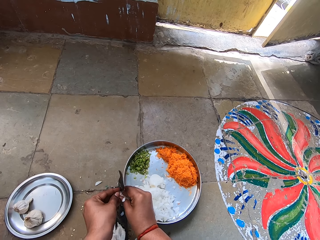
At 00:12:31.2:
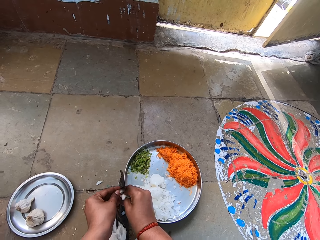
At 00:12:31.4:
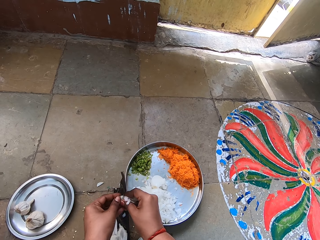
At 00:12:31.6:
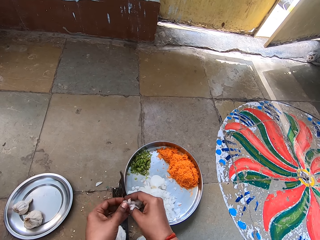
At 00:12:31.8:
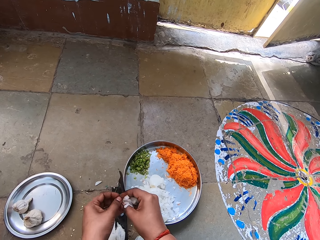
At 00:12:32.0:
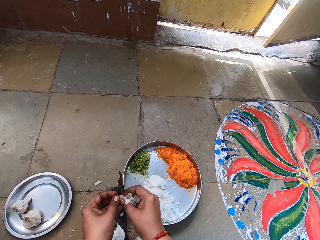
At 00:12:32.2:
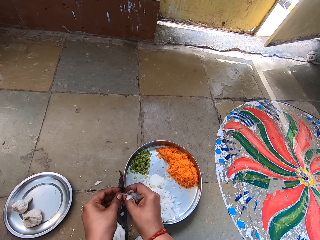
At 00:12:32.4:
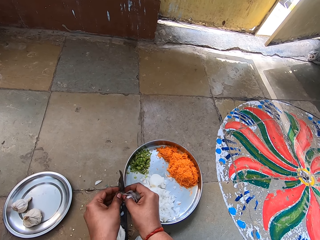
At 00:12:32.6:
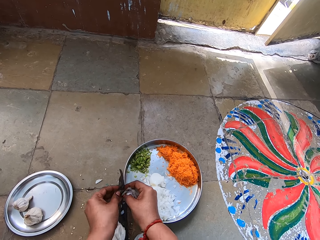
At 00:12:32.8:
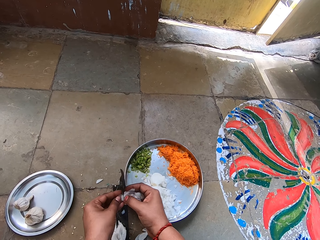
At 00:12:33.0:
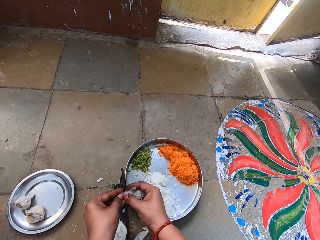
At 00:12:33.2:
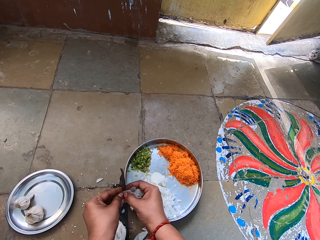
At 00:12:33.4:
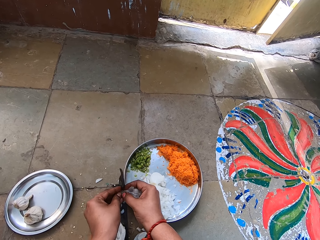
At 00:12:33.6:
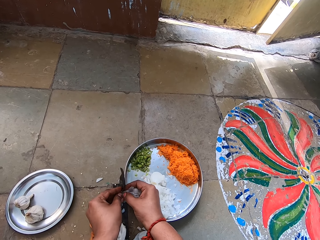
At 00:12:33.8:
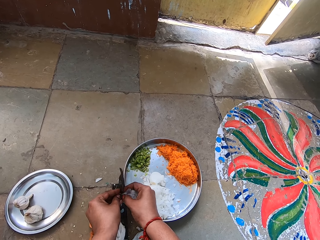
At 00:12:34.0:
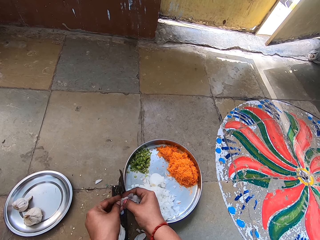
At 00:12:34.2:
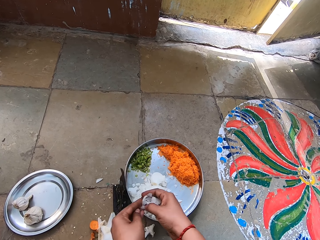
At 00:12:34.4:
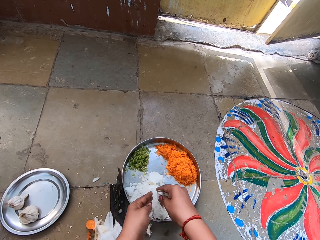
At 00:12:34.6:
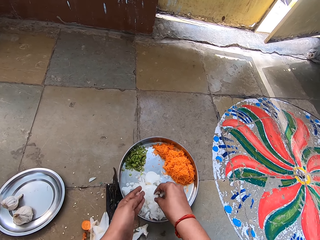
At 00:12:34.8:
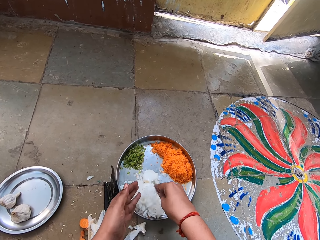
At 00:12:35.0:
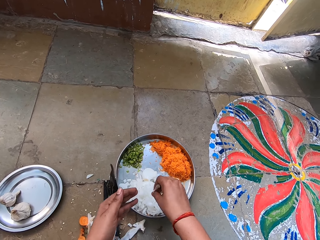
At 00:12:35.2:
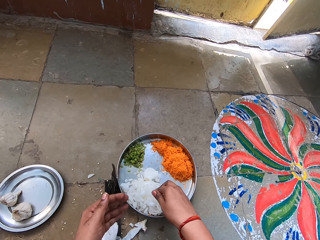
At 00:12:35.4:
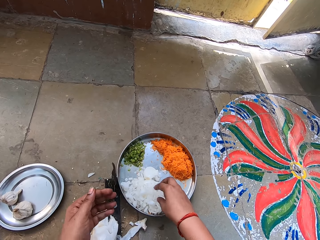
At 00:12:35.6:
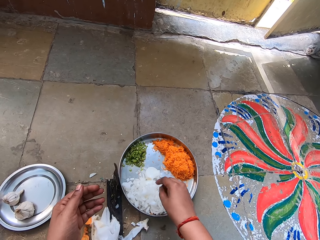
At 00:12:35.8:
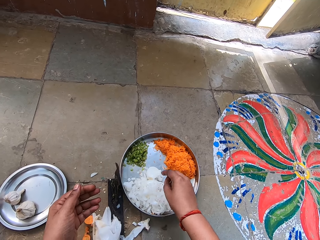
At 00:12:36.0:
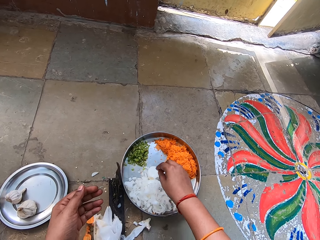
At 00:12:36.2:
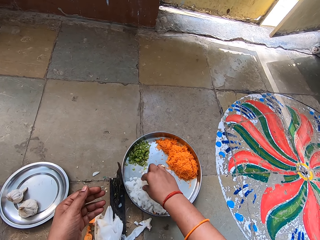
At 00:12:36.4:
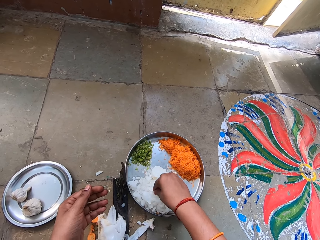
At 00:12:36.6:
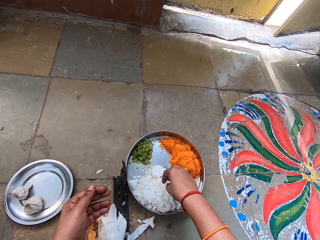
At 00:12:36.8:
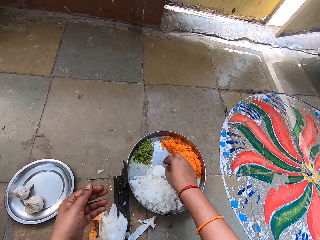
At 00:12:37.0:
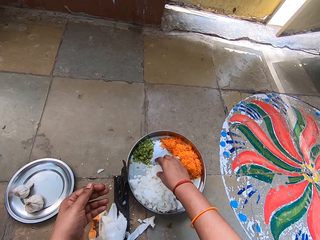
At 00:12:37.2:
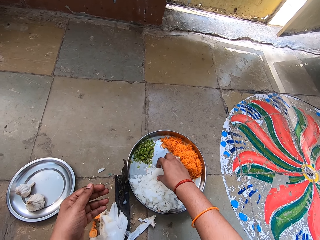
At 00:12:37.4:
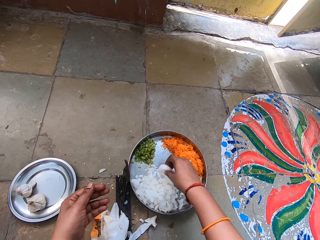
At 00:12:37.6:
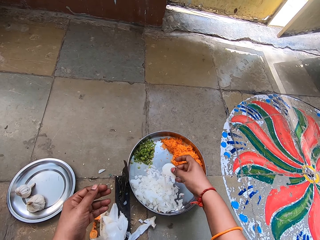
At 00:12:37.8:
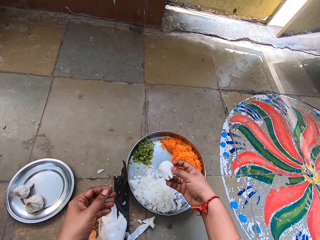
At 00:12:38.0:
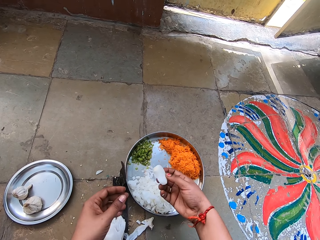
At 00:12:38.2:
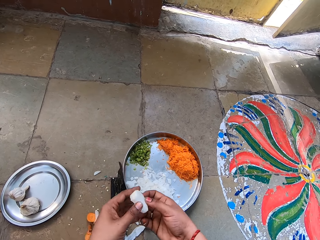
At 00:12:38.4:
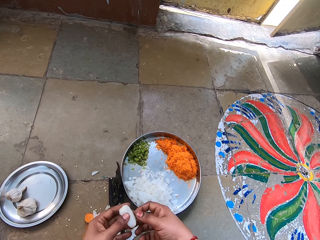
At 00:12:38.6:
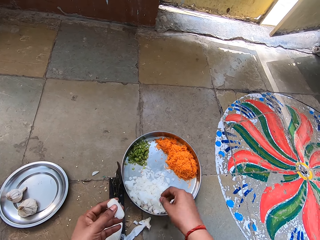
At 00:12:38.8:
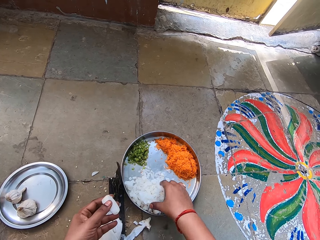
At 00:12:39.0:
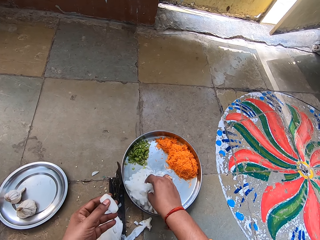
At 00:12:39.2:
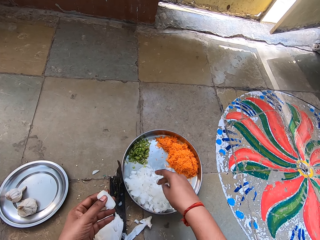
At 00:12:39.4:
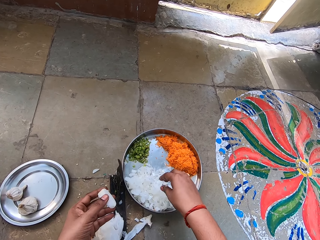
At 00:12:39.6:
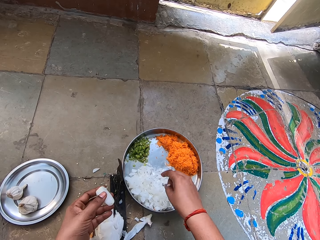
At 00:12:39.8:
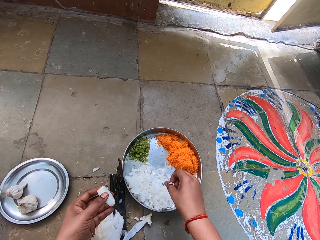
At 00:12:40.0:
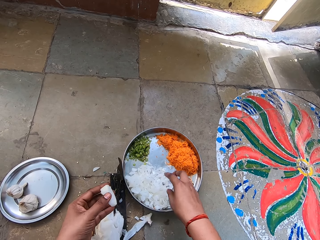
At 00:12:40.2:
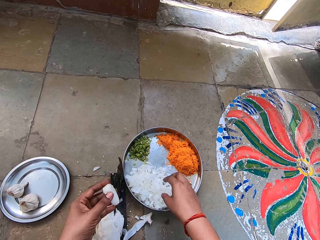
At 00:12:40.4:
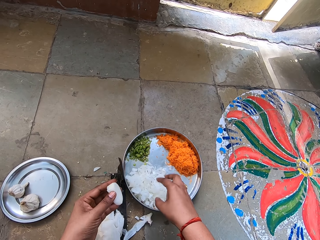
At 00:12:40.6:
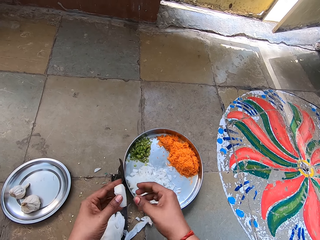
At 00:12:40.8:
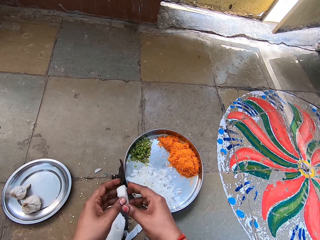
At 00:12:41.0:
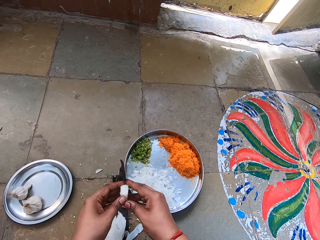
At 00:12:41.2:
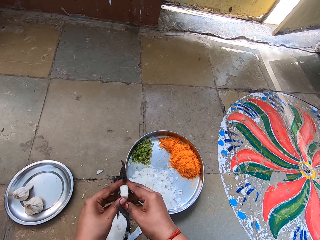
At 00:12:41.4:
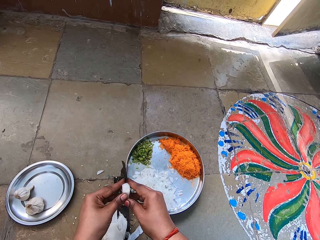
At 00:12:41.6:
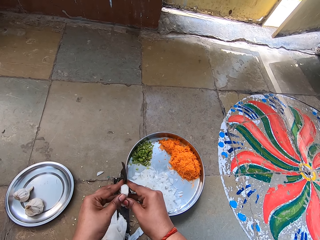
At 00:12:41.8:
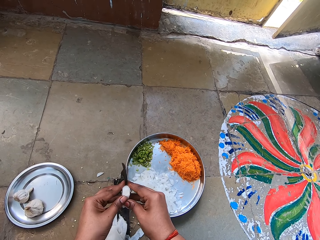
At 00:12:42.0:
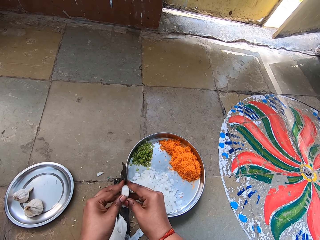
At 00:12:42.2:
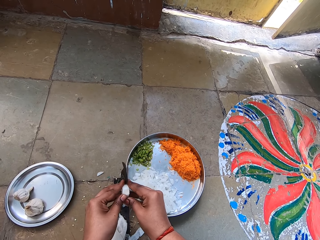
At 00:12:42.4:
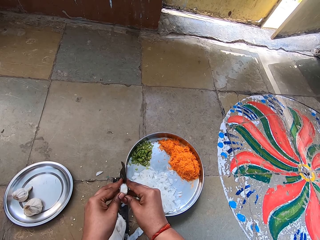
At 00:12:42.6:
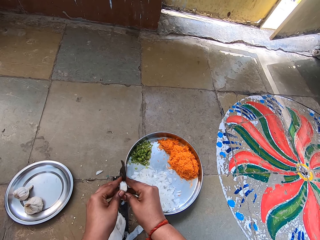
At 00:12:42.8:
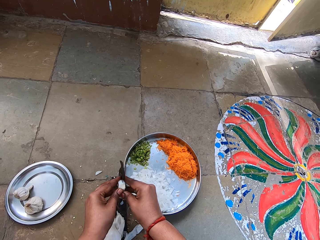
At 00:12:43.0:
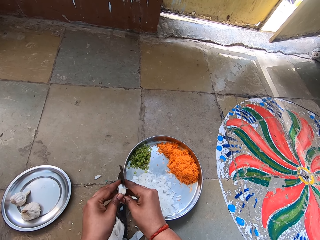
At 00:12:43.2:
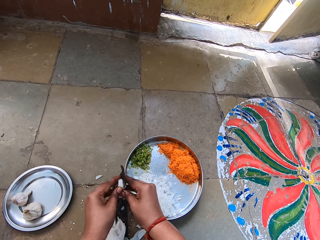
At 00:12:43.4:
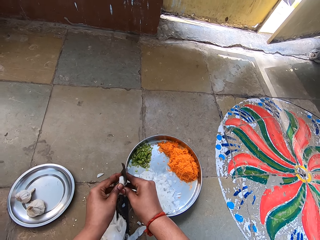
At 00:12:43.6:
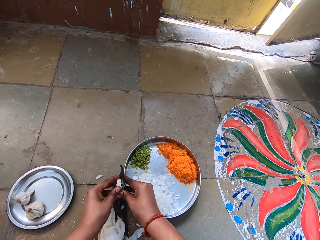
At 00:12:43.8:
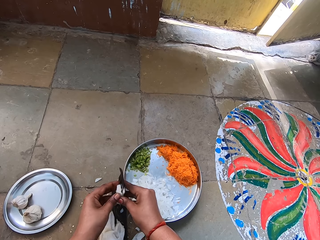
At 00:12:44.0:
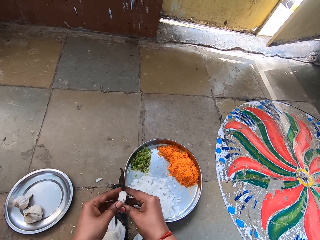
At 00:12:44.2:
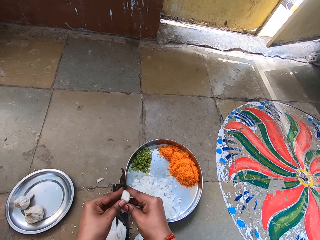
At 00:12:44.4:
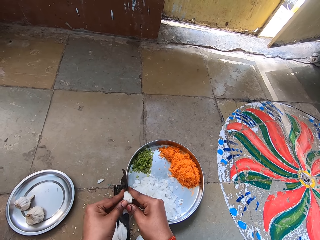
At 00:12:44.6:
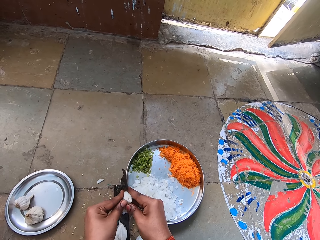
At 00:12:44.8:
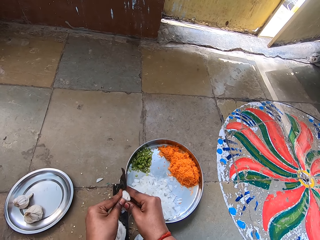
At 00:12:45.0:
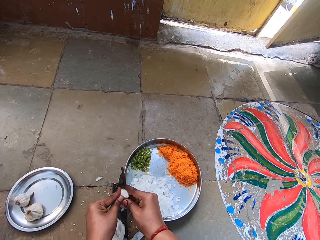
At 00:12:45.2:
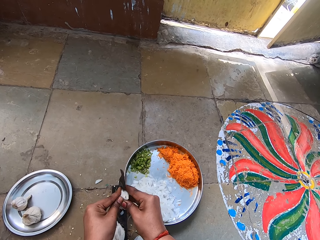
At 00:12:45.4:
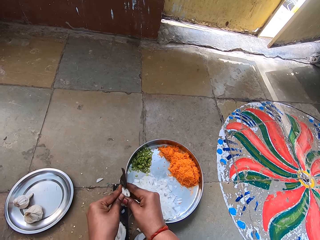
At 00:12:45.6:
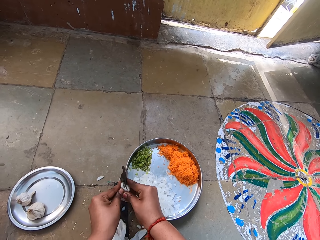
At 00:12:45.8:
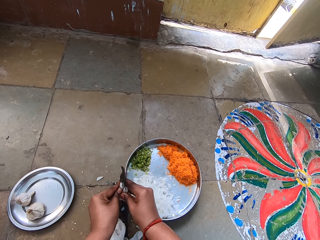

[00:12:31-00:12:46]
The camera wearer drops chopped garlic or onions in the tray. They shake their hand. They pick a piece of garlic or onion in the tray. They touch the piece of garlic in the tray. They shake their hand. They chop the garlic or onion.

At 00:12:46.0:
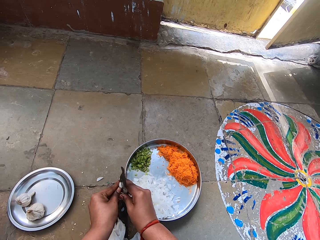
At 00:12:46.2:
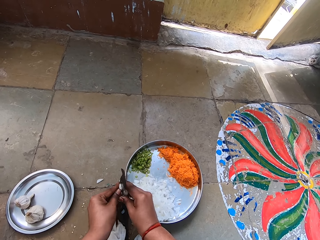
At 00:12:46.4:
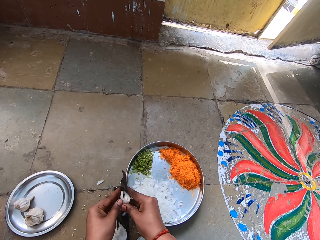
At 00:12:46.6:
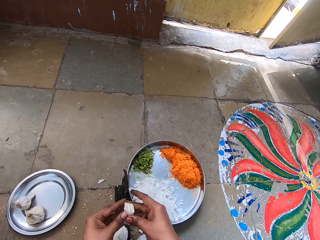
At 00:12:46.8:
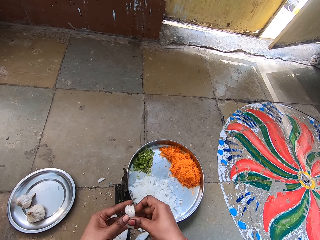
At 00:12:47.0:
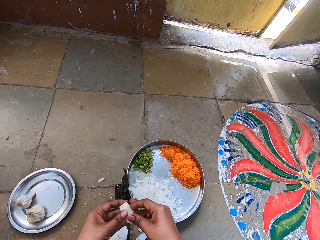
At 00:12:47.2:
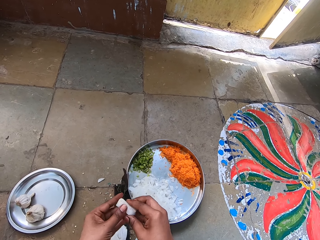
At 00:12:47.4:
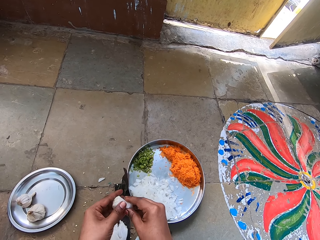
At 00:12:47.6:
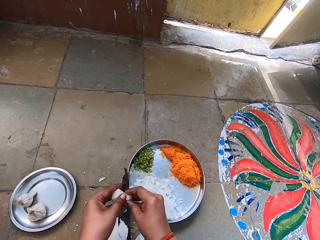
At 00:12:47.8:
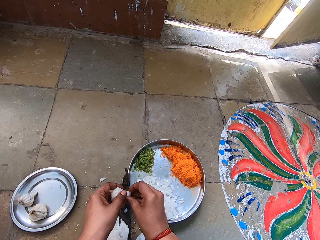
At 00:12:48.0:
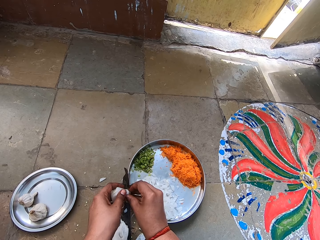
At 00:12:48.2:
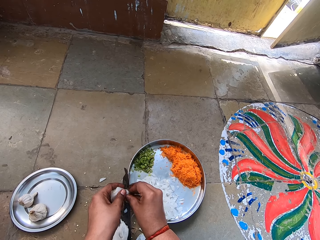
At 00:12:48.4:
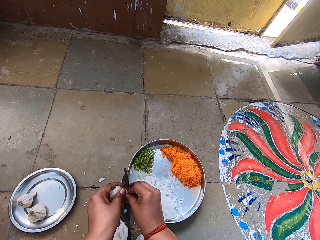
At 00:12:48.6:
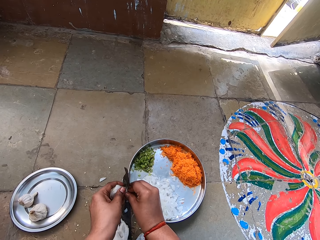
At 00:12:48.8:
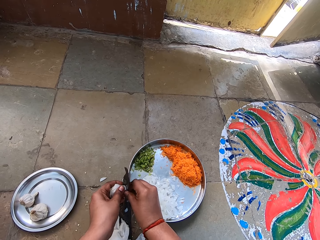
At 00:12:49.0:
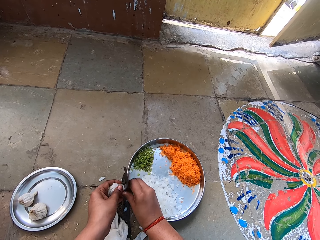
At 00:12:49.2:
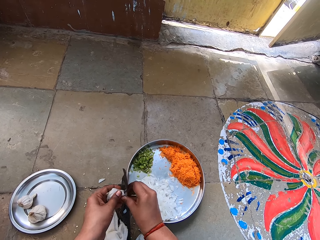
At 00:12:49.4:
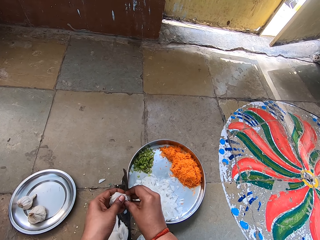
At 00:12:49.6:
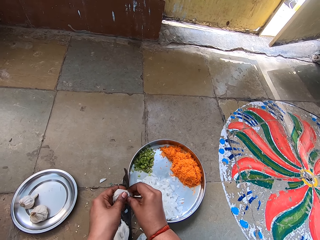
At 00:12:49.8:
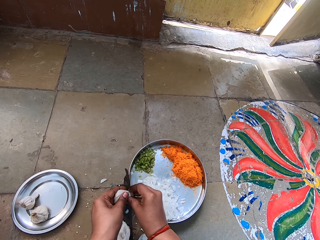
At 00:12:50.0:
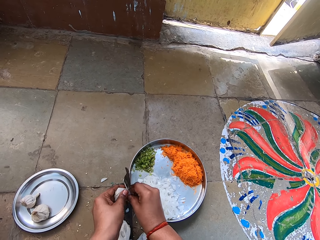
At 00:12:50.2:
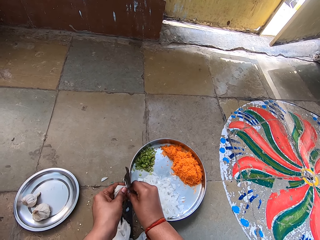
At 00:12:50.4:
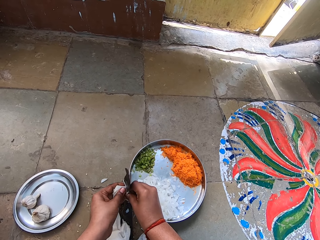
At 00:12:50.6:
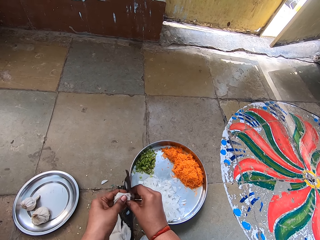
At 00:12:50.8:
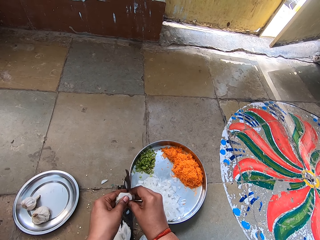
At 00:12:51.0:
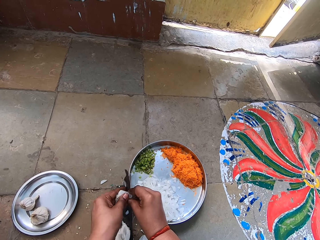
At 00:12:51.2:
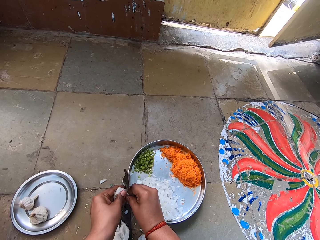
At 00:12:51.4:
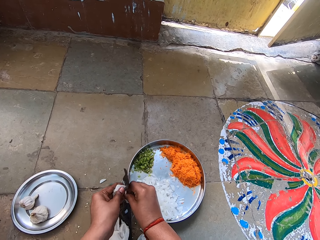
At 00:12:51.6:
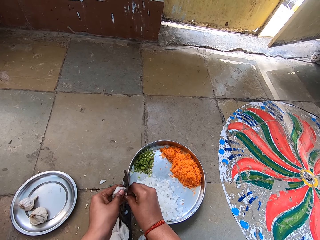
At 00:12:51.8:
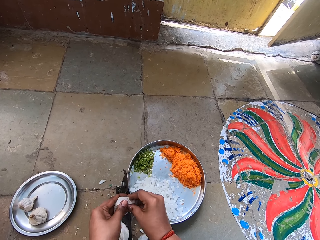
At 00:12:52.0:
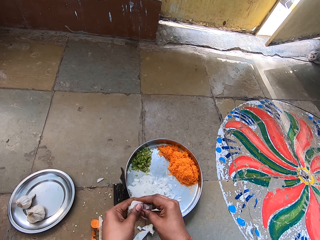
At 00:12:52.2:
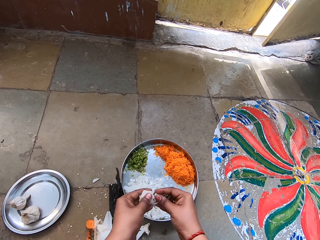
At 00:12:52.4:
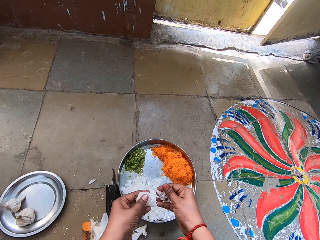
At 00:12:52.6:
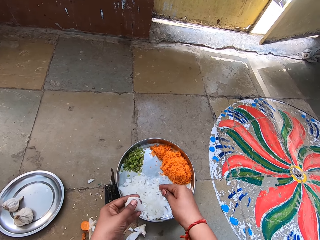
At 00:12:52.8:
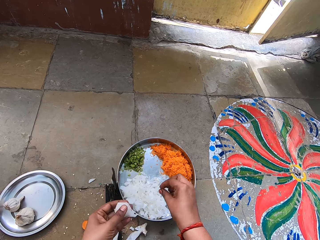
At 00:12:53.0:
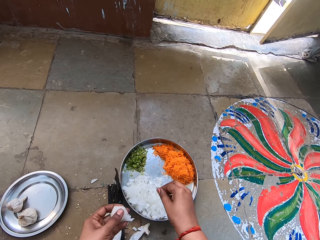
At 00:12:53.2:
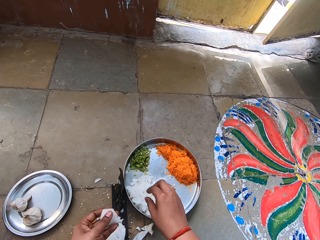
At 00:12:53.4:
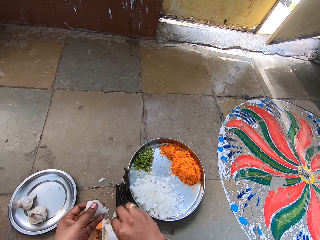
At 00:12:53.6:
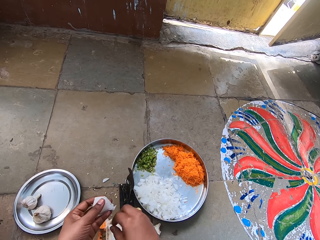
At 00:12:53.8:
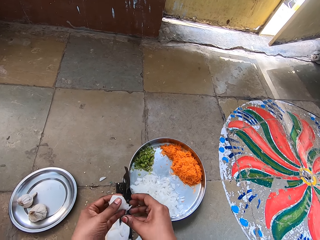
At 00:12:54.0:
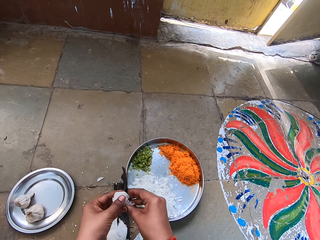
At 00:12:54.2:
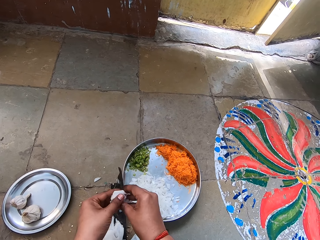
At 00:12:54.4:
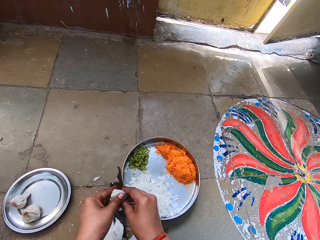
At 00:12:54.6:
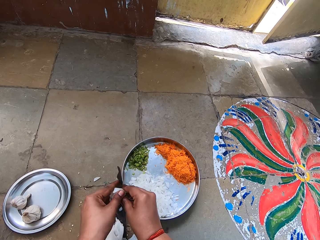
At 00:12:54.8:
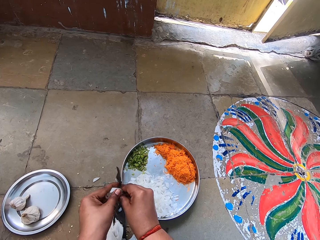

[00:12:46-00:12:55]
The camera wearer cuts the onion. They drop pieces of chopped garlic or onions in the tray. They chop the garlic.
